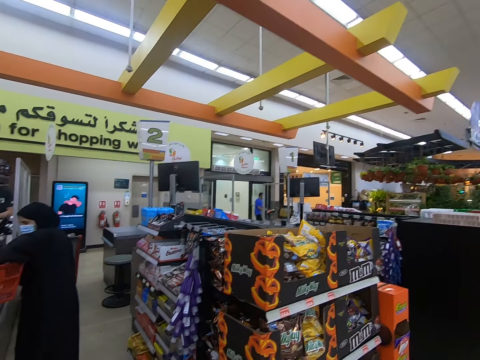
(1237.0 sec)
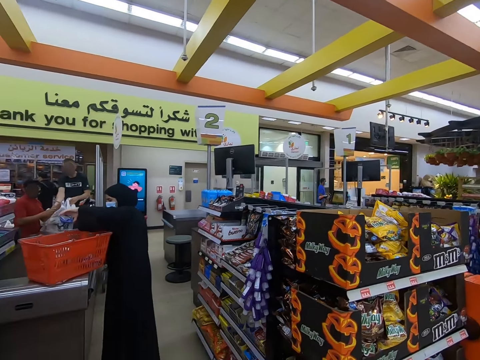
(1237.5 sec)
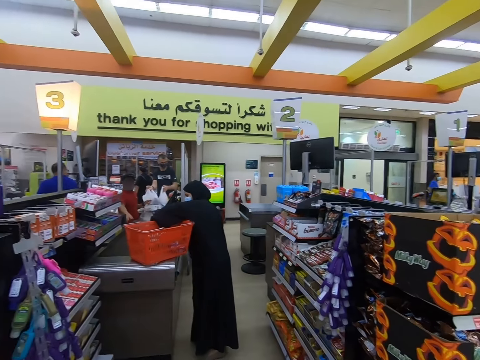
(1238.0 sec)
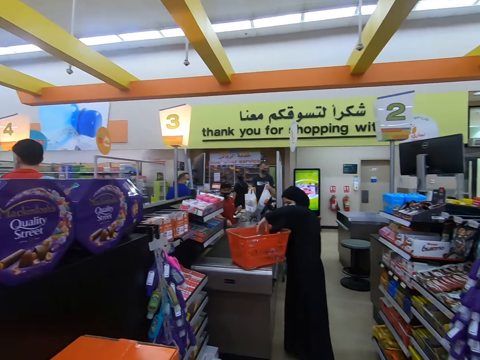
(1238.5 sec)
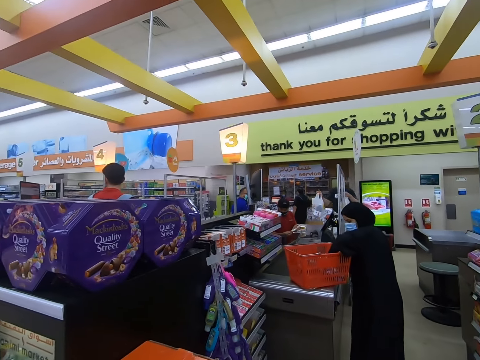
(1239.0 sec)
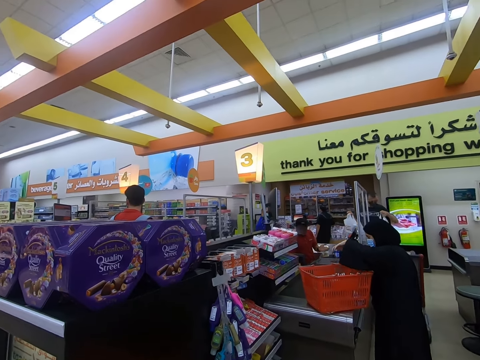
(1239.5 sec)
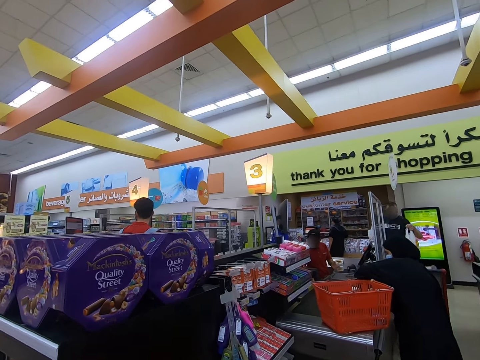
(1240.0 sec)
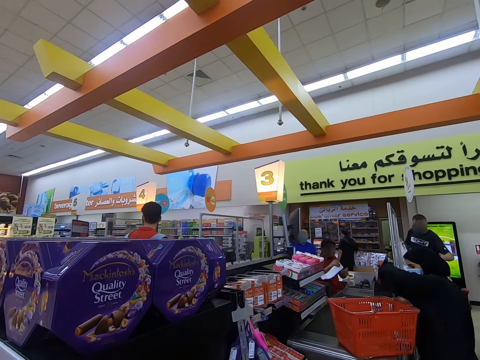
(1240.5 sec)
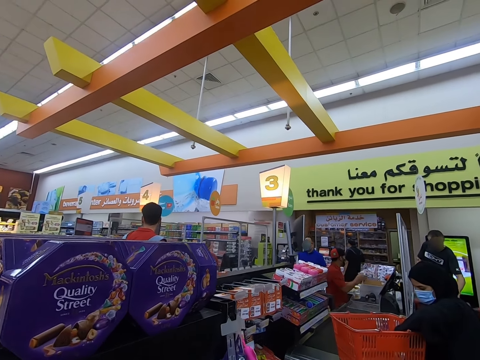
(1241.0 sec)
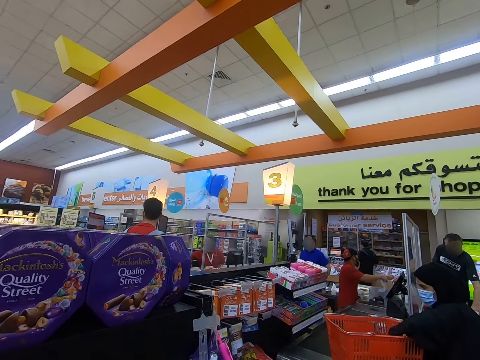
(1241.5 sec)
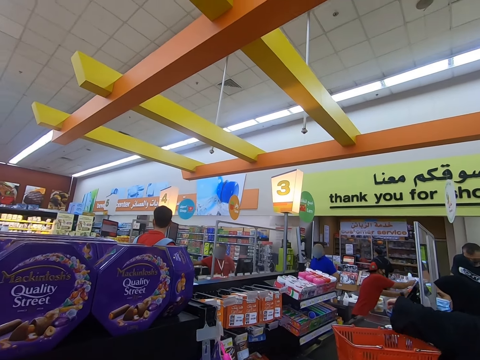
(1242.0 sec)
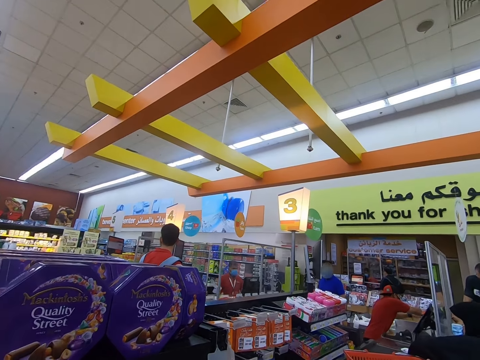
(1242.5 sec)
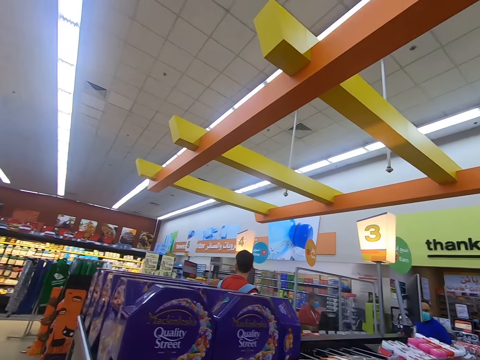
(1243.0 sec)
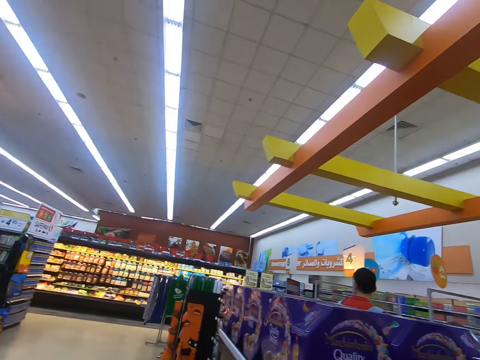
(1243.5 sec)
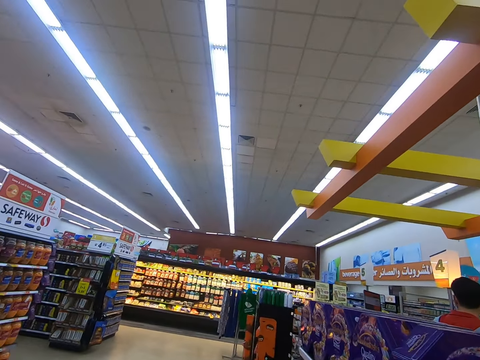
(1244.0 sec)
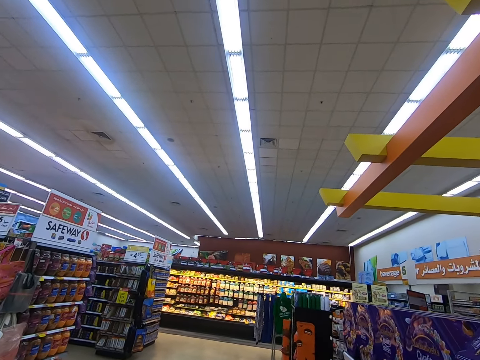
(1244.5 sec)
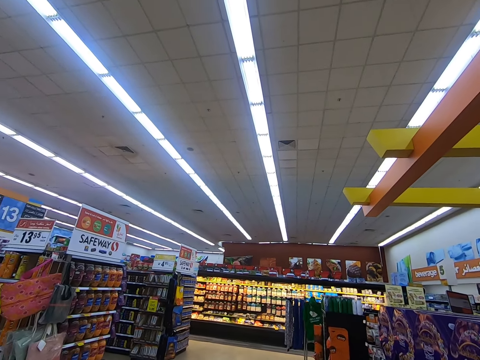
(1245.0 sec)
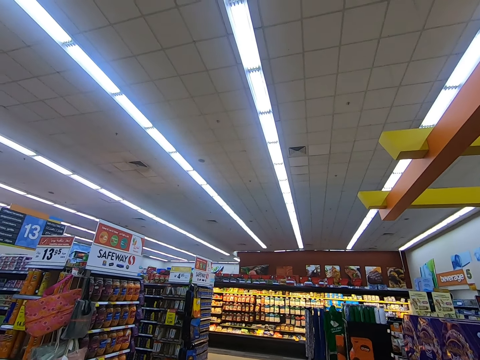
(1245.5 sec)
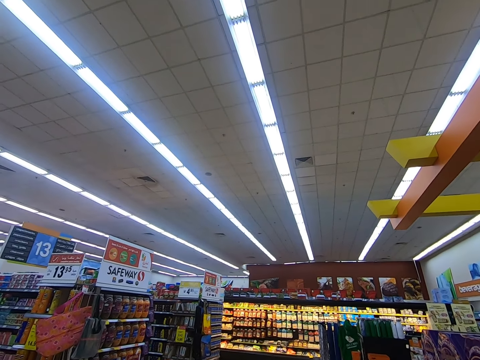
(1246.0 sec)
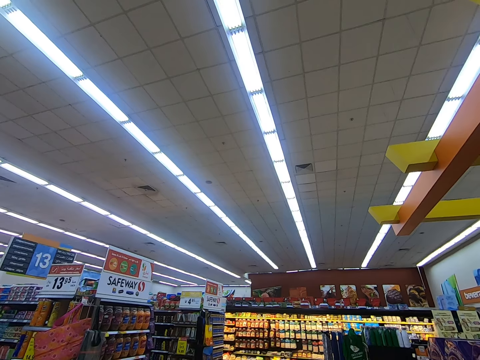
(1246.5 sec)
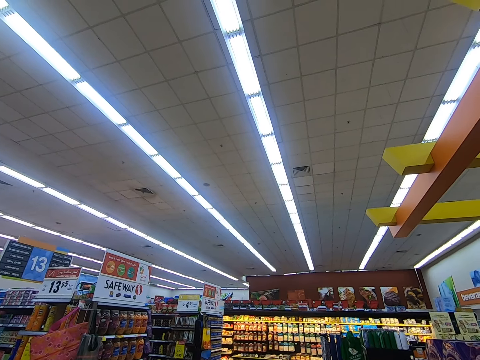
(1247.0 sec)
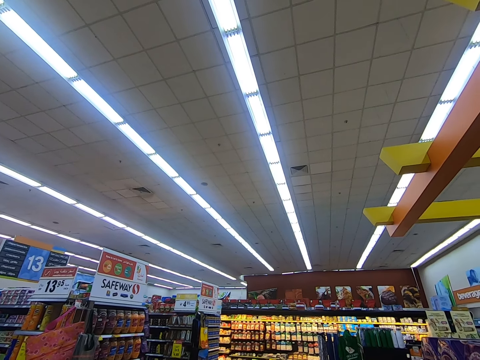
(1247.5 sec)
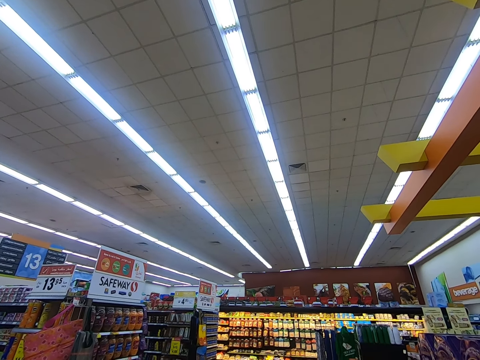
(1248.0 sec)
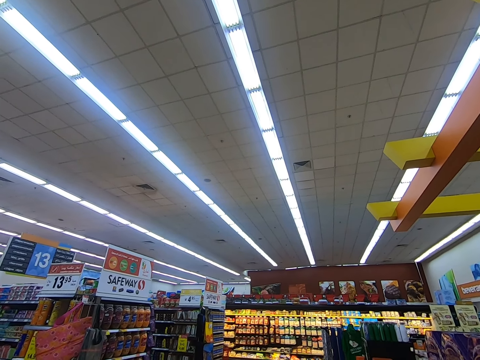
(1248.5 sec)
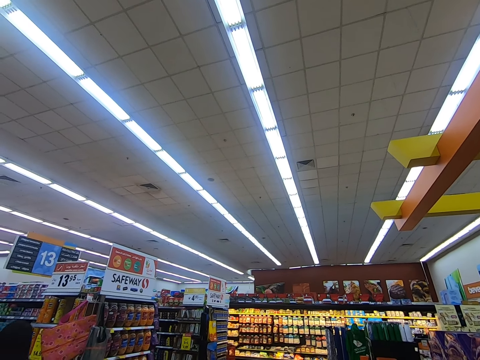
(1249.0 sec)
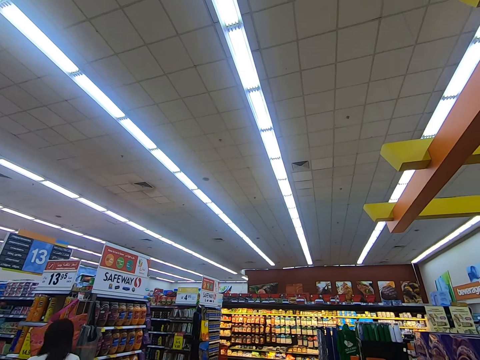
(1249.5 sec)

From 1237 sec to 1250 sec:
The camera wearer walks around.

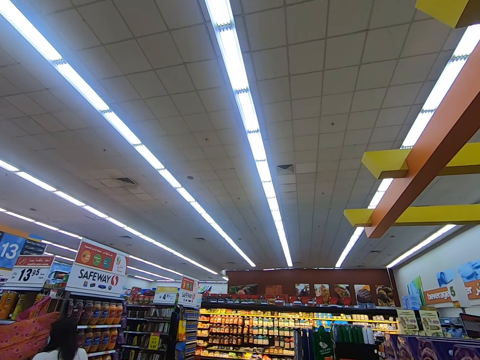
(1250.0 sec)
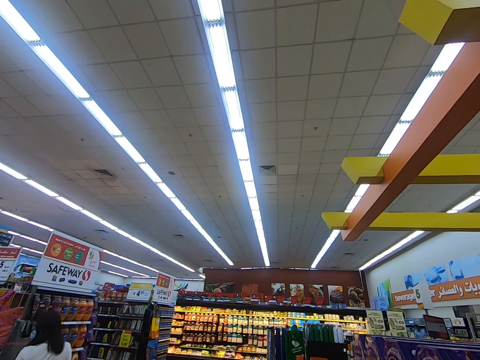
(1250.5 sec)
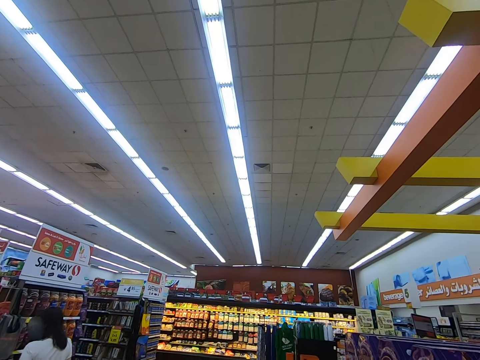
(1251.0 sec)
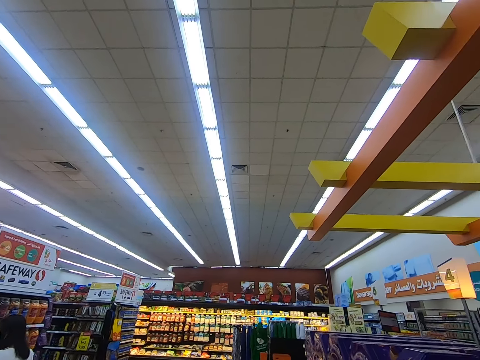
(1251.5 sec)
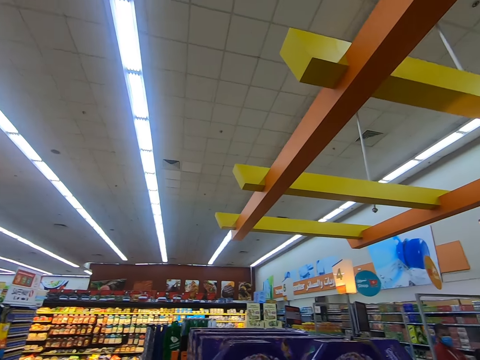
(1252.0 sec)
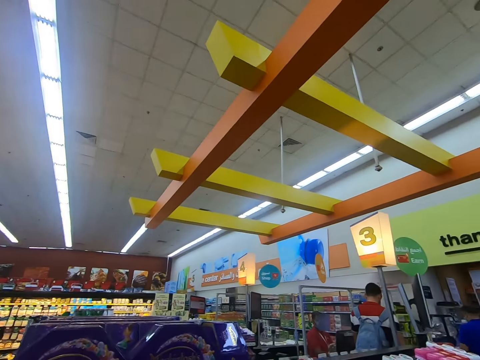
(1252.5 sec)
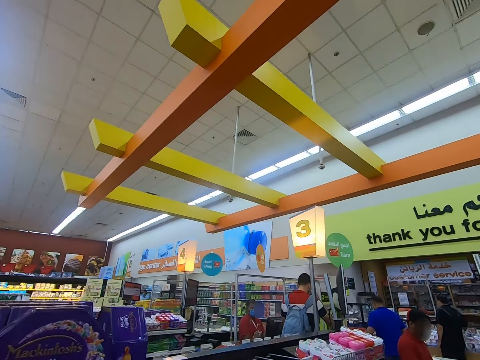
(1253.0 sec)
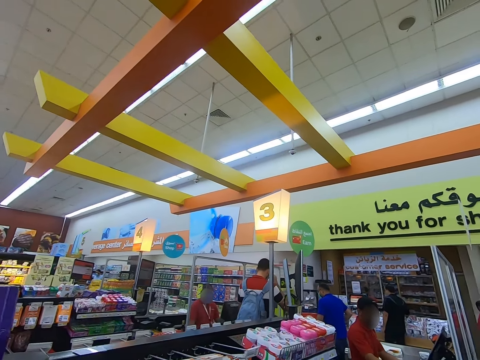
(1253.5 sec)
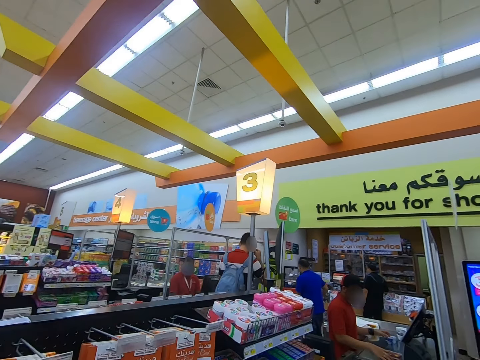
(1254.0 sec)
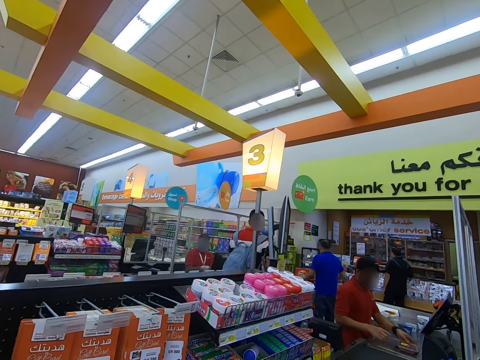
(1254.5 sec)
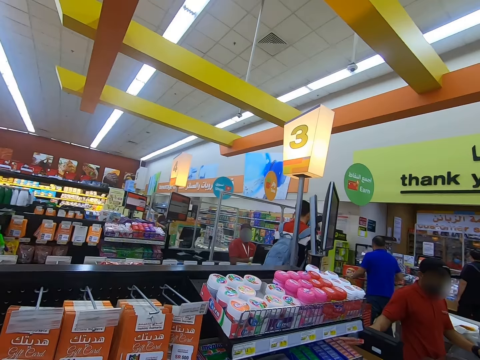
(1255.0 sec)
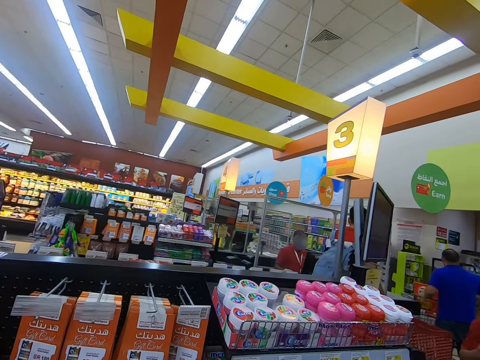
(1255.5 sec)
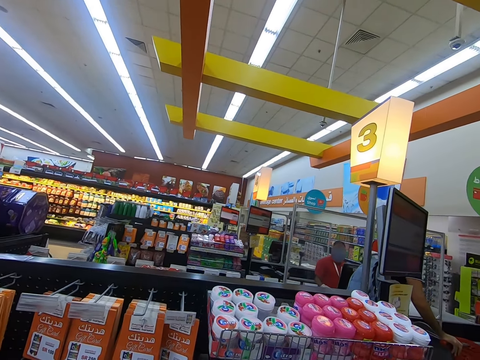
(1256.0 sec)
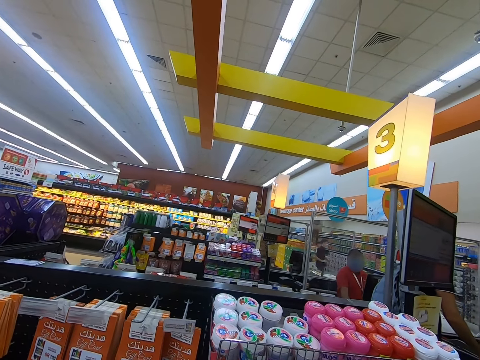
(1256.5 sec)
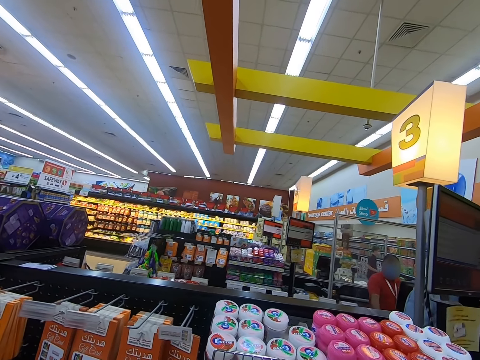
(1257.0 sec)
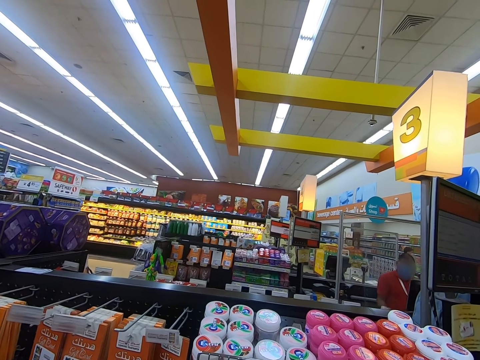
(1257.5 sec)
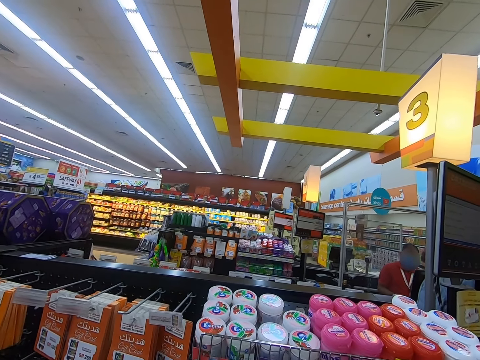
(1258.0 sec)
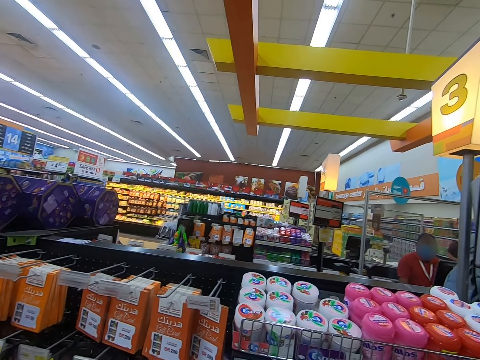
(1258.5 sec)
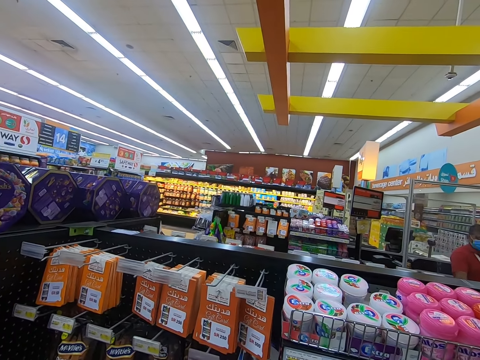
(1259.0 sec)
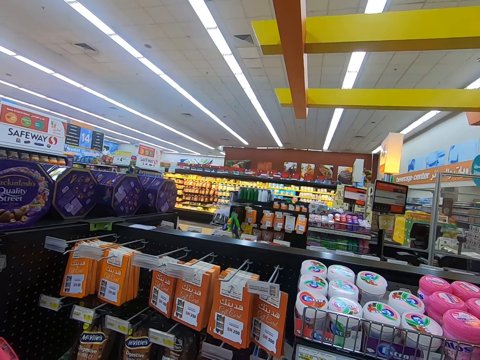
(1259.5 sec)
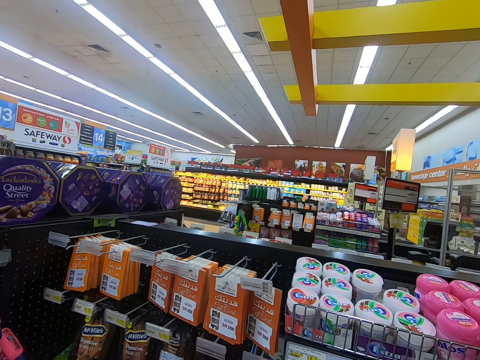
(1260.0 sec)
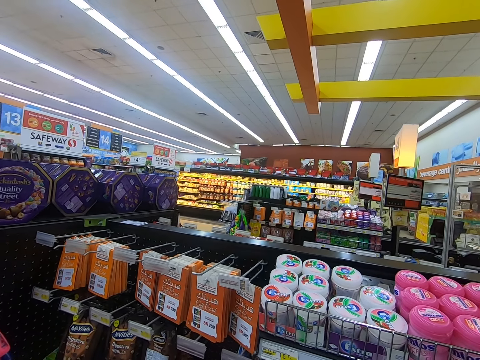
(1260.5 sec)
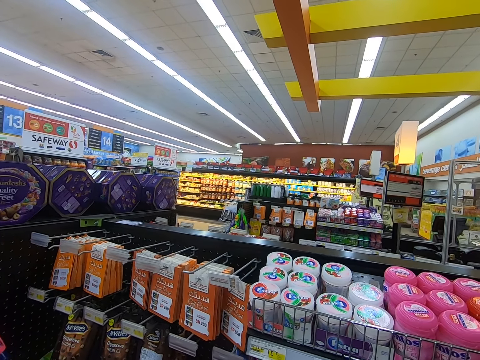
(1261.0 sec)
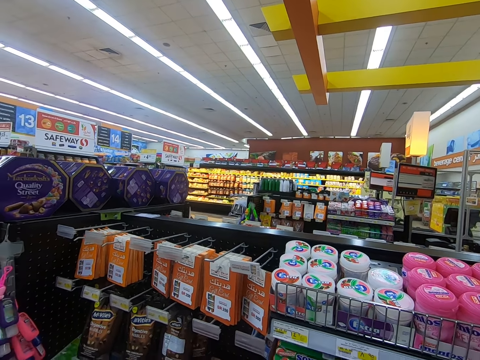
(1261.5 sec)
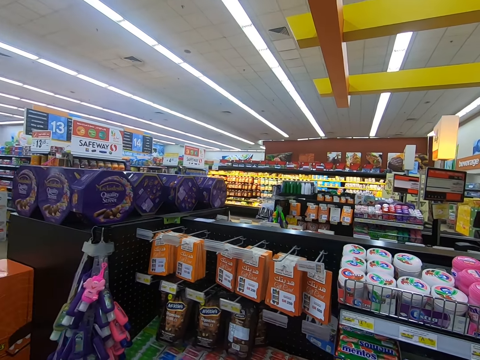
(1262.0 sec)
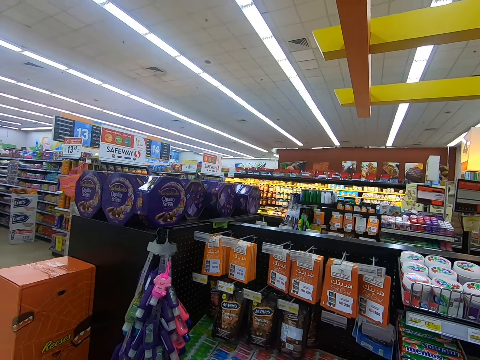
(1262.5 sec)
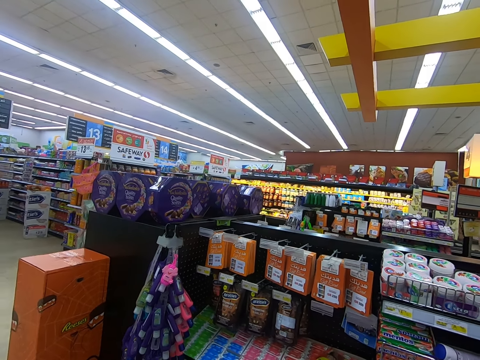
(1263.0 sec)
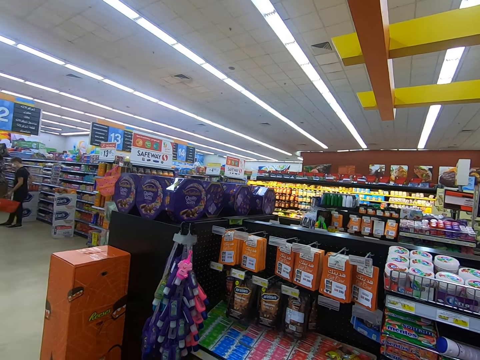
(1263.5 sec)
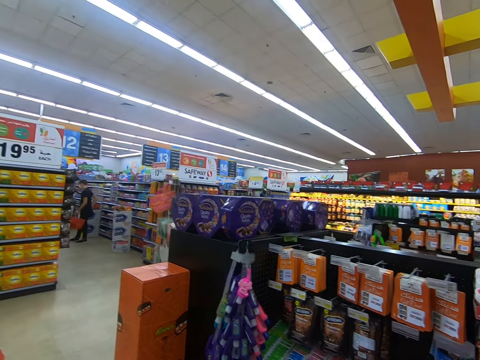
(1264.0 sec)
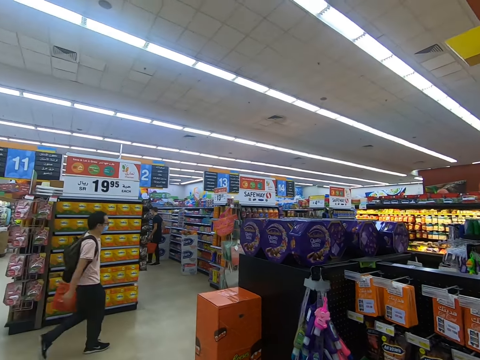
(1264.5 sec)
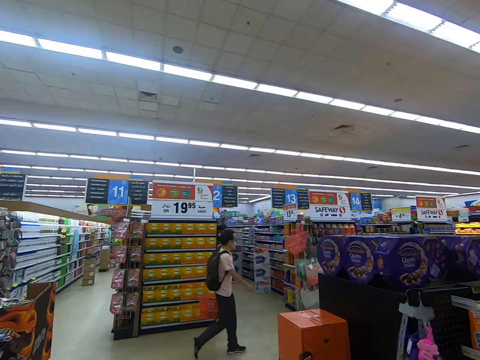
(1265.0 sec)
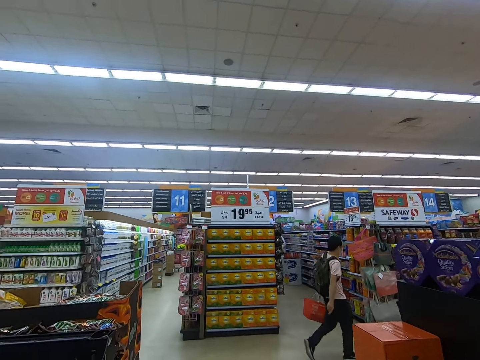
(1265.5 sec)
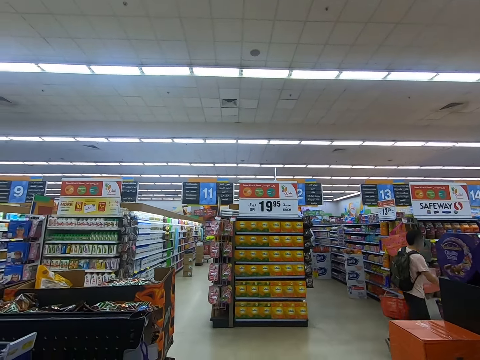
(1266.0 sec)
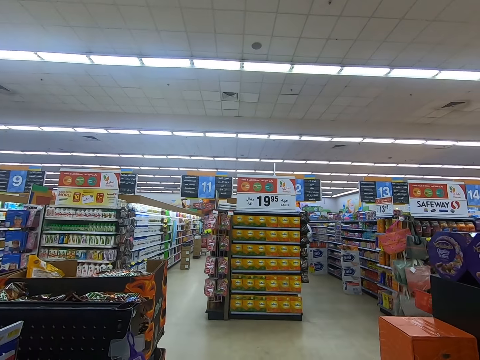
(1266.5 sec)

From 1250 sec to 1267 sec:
The camera wearer looks around. They walk around. They look around.
